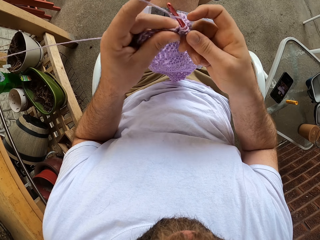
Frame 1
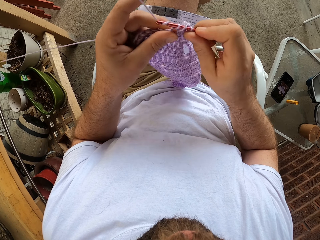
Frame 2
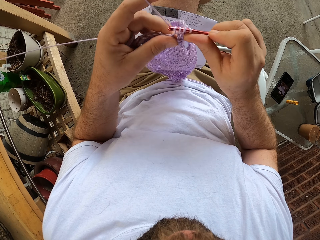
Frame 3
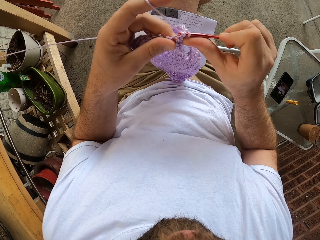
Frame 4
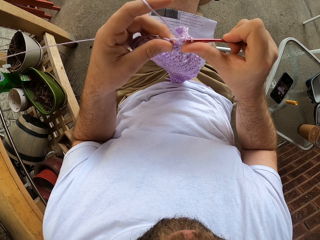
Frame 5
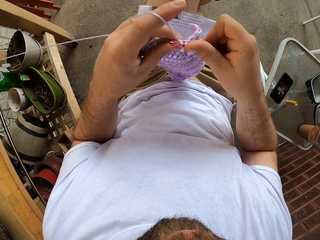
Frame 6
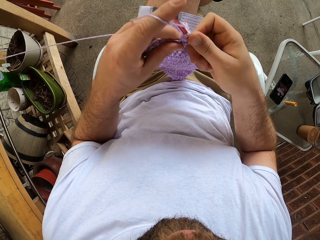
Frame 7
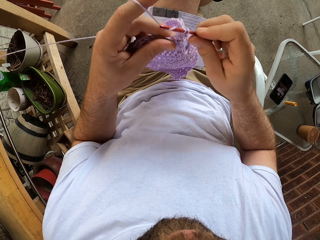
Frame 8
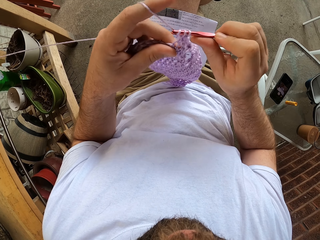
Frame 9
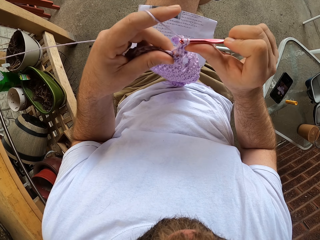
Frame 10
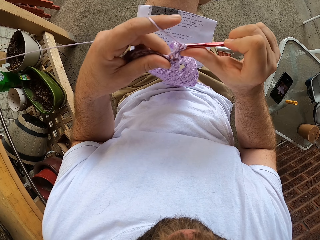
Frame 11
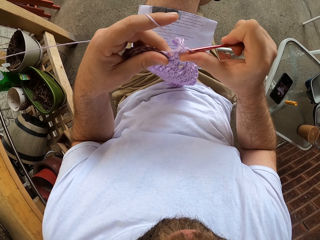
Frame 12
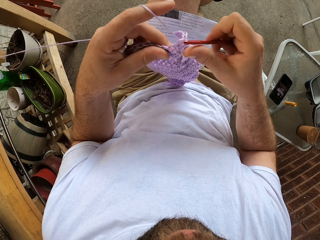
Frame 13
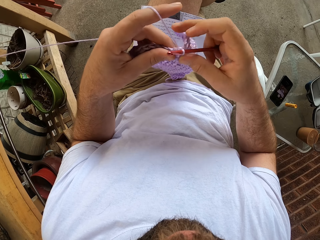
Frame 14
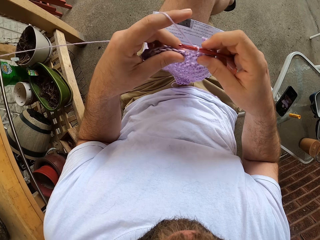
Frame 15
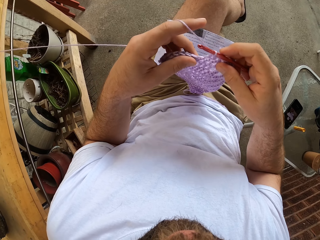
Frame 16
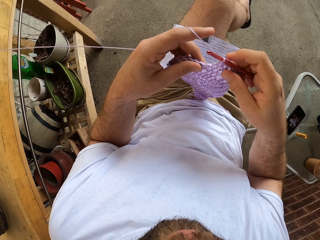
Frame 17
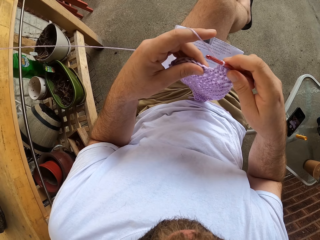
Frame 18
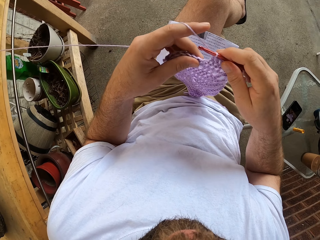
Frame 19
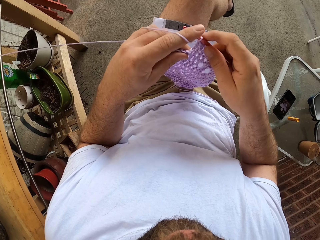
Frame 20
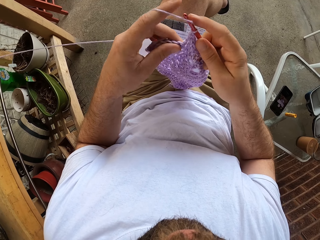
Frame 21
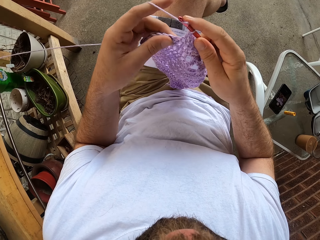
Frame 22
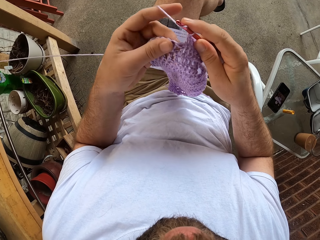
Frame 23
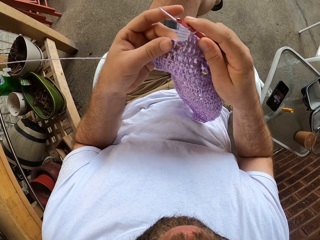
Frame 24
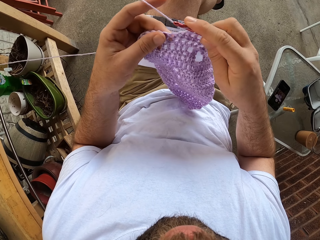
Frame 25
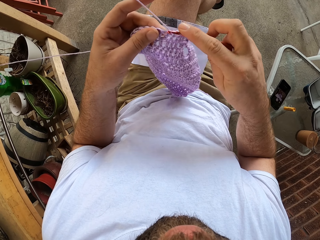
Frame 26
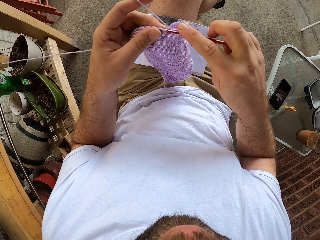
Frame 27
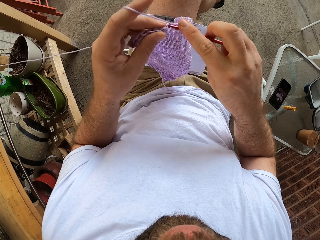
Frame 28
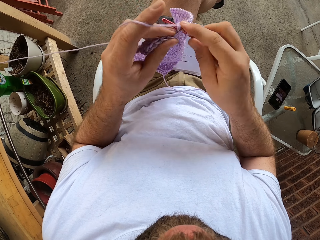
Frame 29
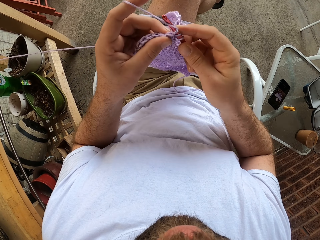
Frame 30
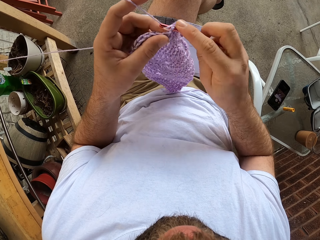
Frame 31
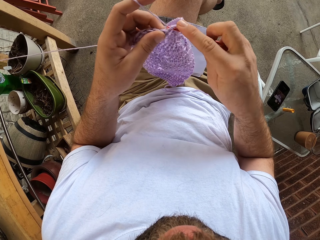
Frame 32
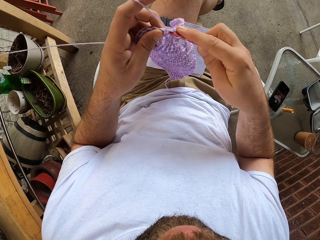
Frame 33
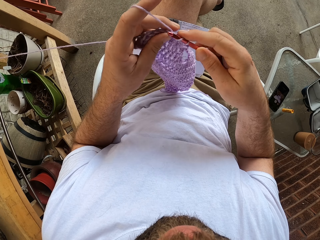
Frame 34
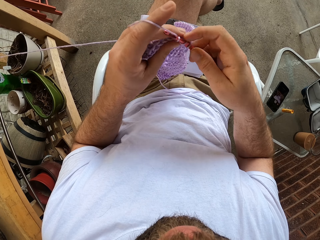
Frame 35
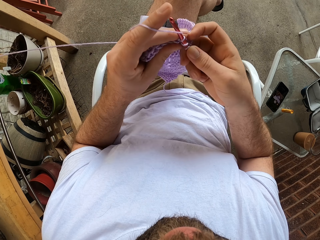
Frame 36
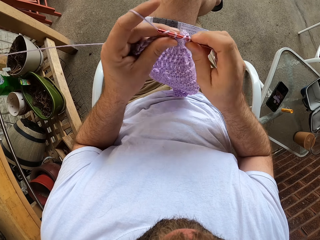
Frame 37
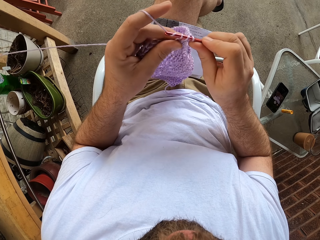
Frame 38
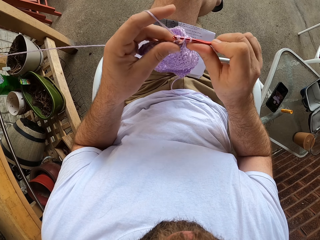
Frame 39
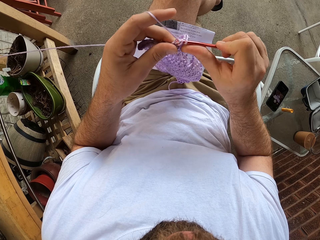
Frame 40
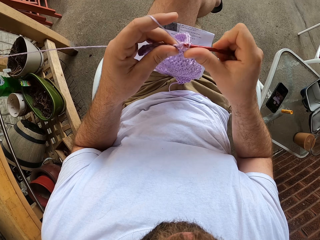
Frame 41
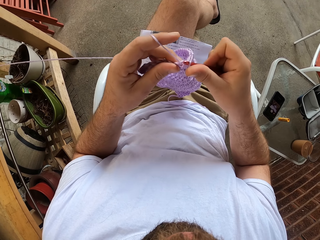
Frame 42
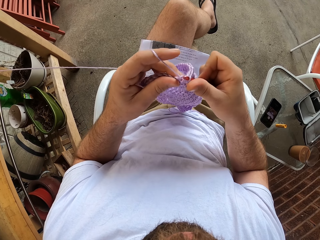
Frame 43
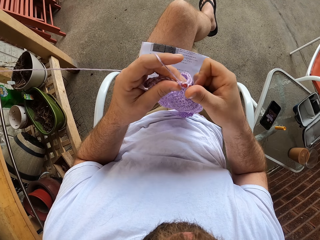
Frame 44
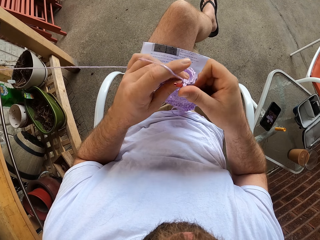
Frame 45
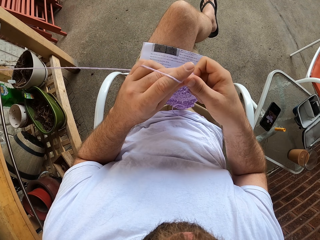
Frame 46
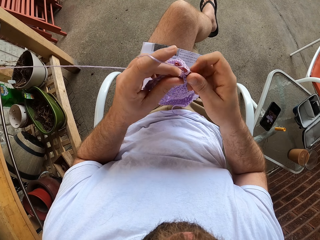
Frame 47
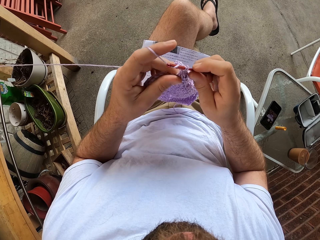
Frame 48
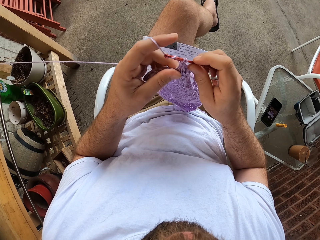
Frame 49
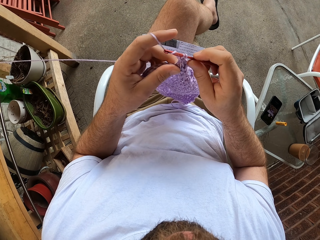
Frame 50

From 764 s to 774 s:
The camera wearer moves a cloth.

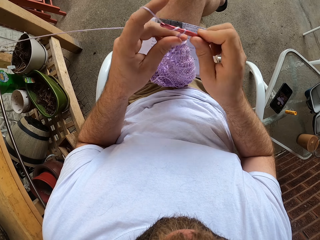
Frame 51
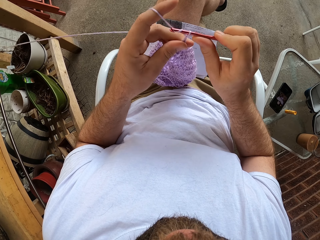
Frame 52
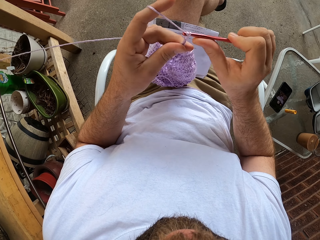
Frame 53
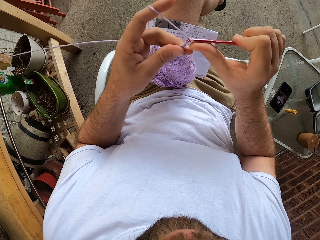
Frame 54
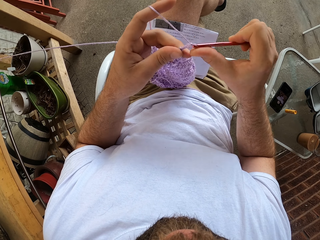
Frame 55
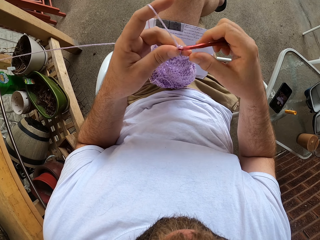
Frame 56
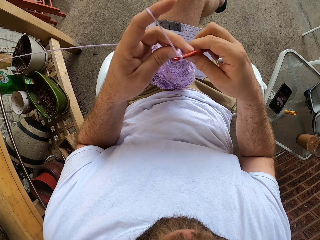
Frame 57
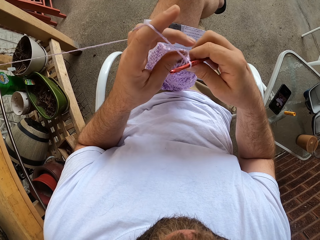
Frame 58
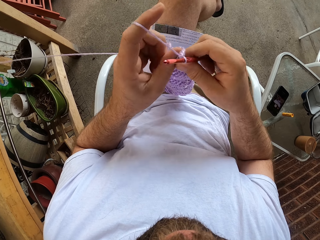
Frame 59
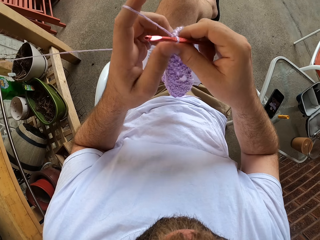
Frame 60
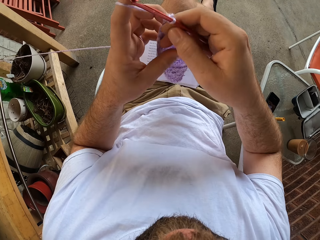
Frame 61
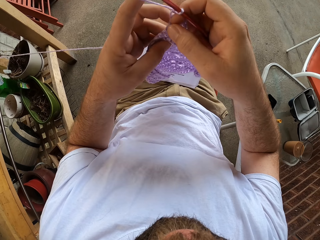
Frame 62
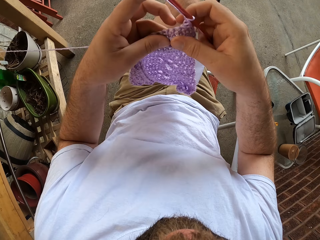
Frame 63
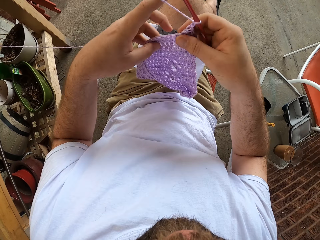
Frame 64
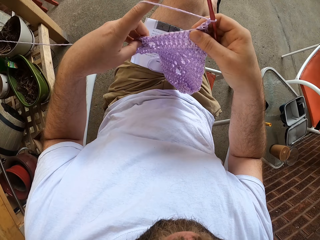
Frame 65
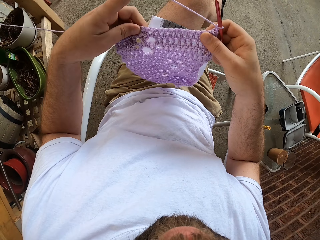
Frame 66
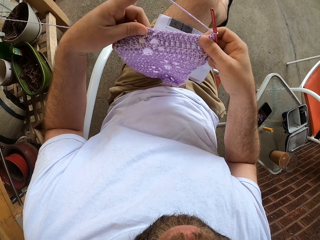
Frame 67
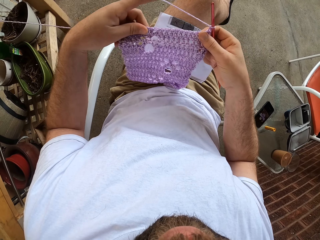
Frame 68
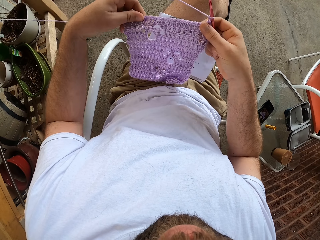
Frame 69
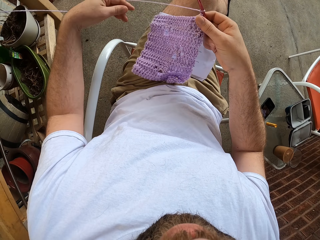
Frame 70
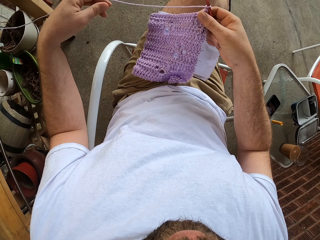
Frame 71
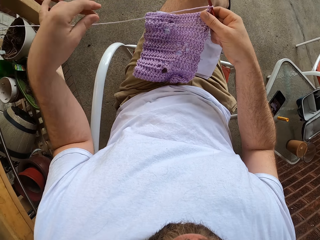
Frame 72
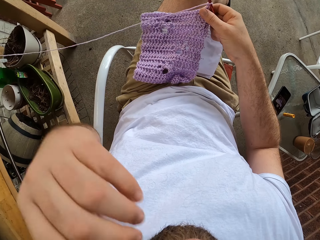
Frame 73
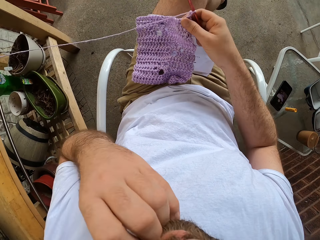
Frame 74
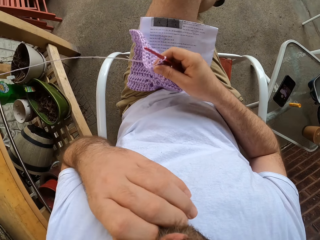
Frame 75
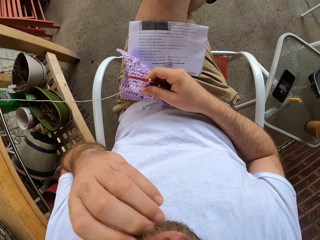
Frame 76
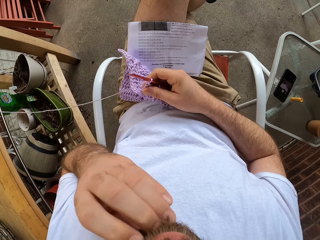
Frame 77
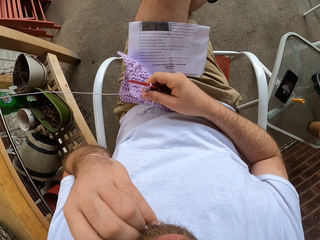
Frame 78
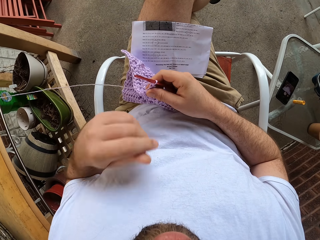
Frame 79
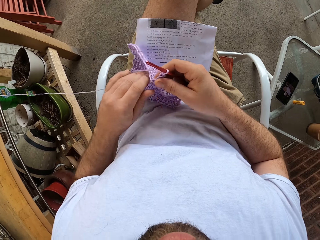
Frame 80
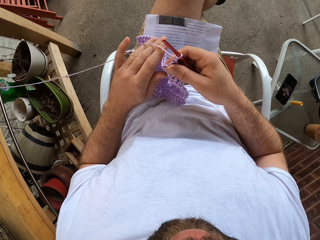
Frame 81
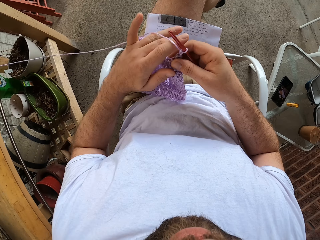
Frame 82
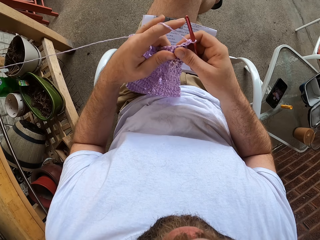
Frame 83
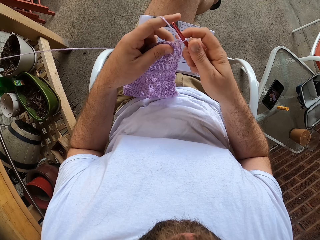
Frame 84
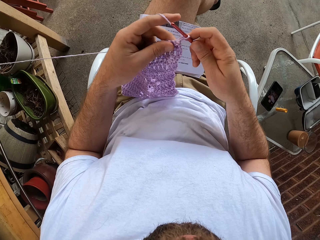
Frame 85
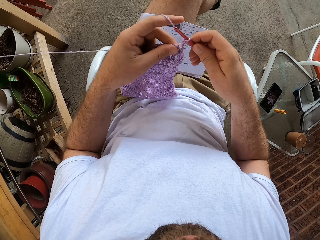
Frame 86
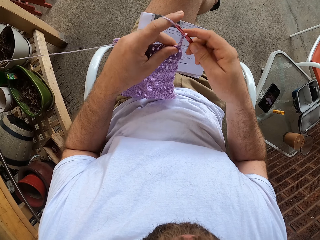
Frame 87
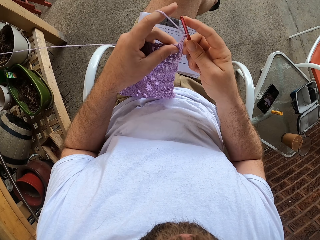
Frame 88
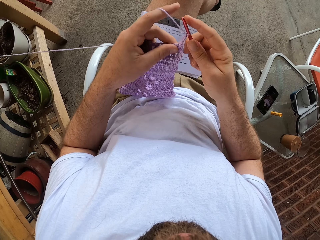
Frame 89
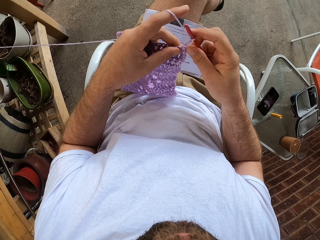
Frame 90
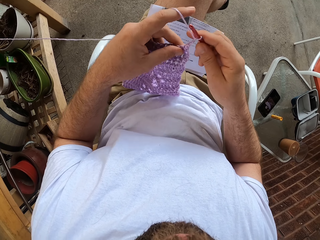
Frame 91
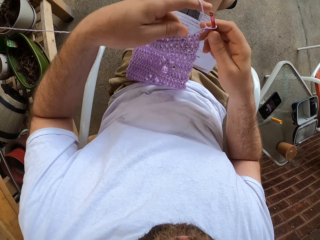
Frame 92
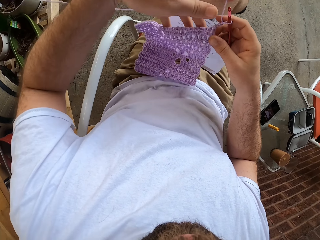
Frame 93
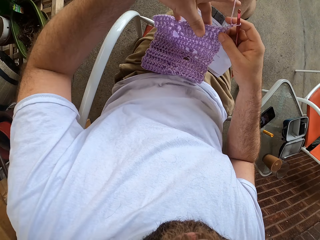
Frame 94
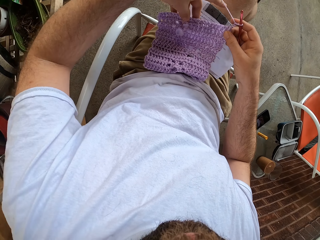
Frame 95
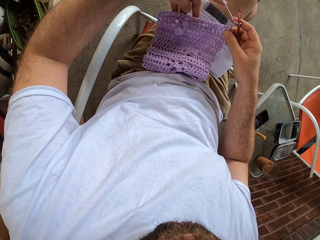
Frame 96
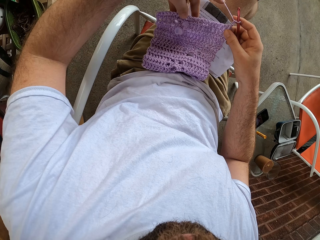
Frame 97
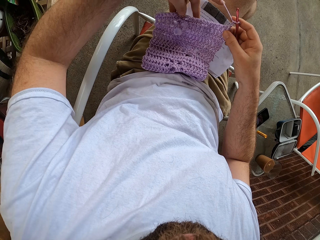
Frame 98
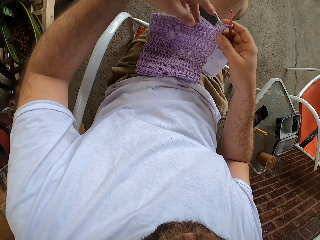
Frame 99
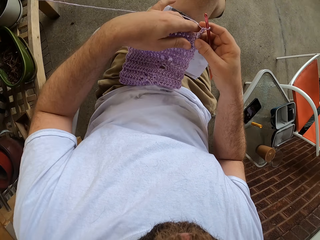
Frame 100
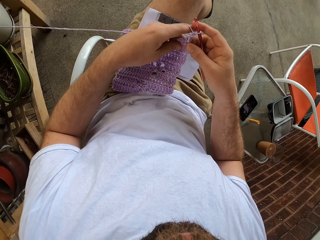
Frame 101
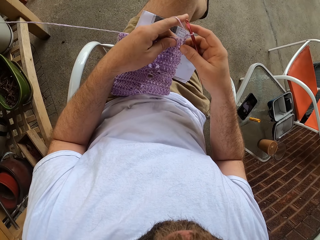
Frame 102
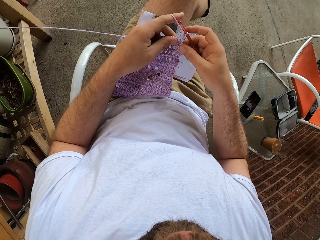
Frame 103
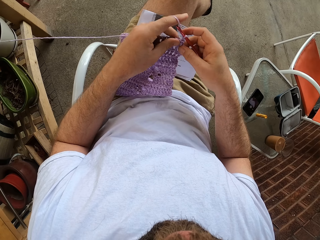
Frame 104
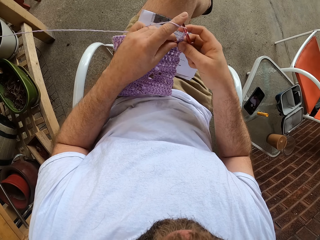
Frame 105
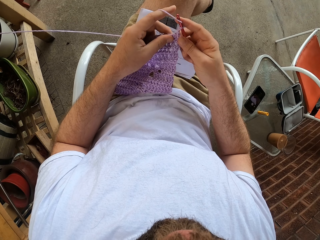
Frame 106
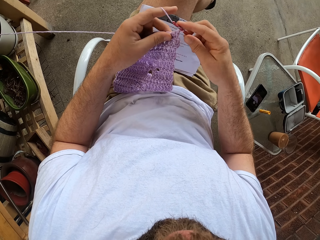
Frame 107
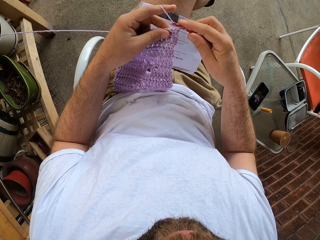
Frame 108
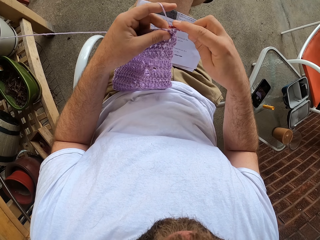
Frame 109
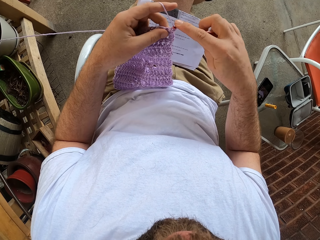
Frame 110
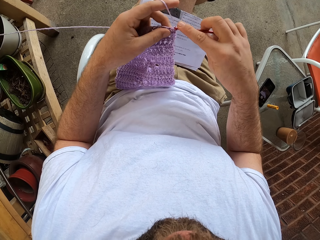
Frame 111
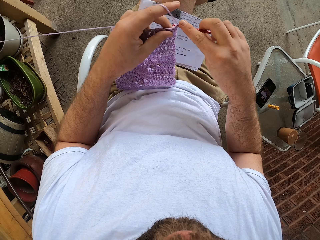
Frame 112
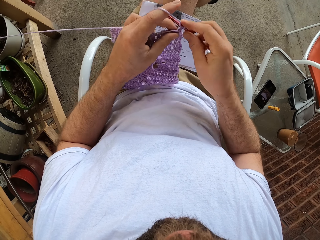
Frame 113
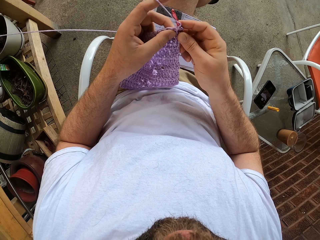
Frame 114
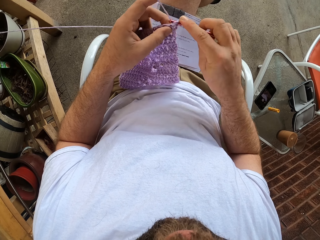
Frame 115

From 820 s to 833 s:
The camera wearer adjusts the fabric with both hands. He turns a cloth. He holds the cloth. He drops the fabric on his lap with his left hand. He moves his left hand towards the face. He picks up the fabric partly with his left hand. He holds the fabric. He holds the crochet. He looks at the fabric. He continues to knit the fabric with the needle in his right hand and the thread in his left hand. He holds the fabric. He rolls the thread around the crochet. He sews the fabric.
